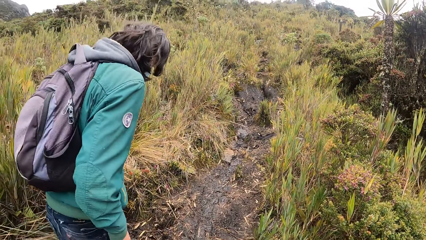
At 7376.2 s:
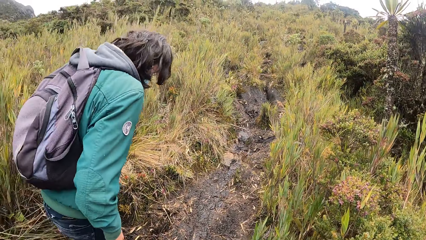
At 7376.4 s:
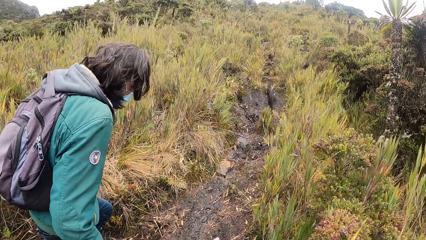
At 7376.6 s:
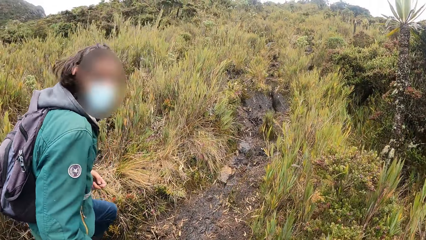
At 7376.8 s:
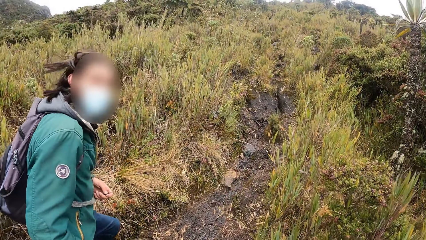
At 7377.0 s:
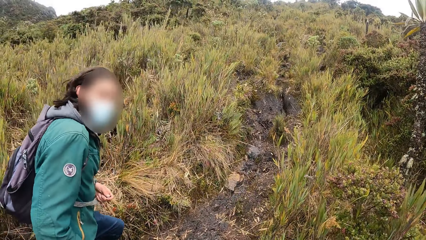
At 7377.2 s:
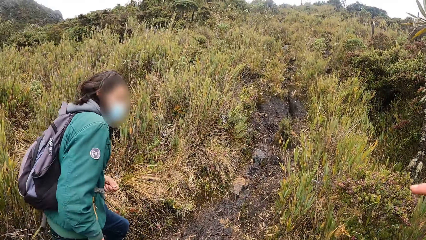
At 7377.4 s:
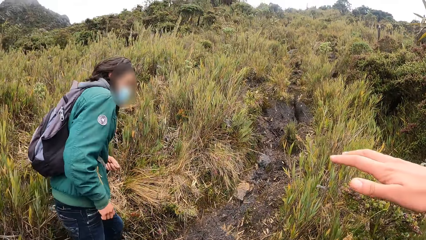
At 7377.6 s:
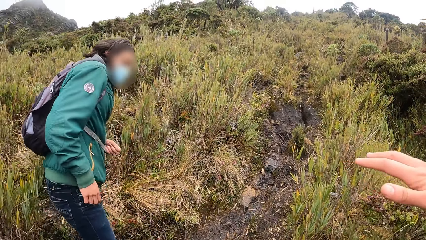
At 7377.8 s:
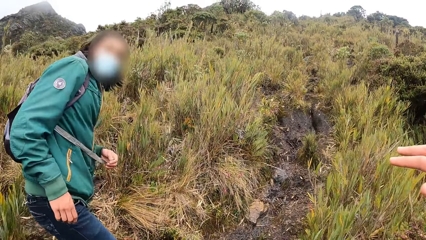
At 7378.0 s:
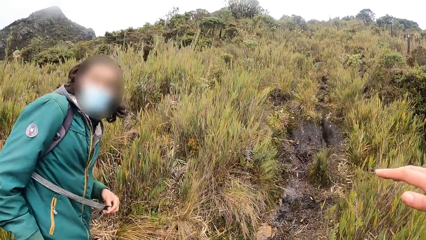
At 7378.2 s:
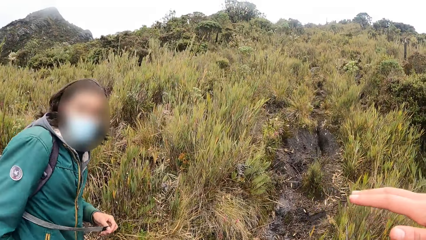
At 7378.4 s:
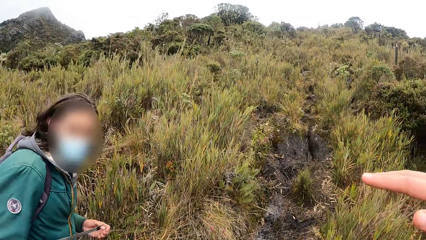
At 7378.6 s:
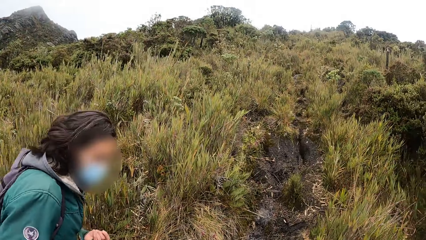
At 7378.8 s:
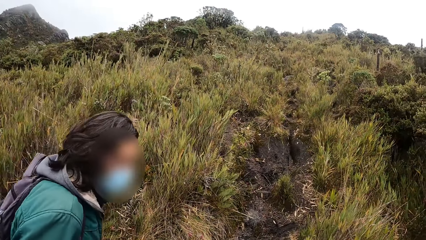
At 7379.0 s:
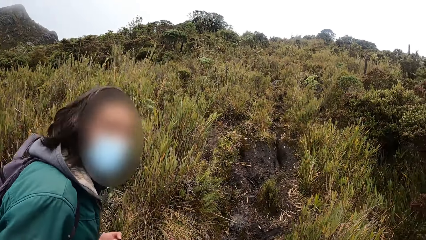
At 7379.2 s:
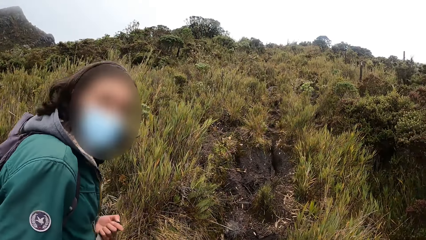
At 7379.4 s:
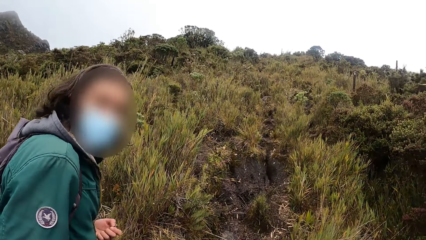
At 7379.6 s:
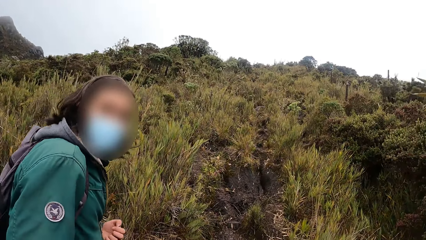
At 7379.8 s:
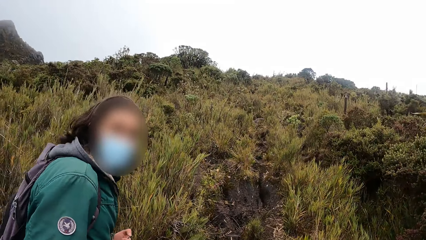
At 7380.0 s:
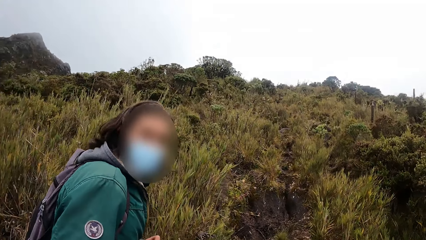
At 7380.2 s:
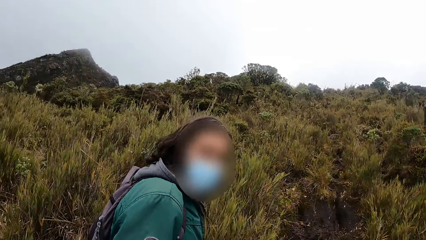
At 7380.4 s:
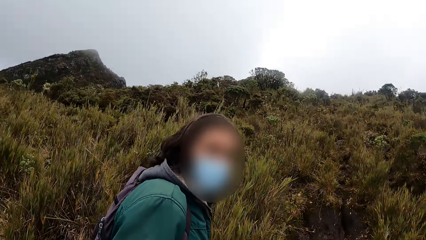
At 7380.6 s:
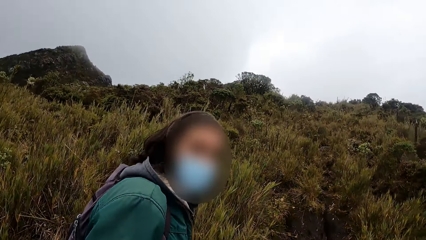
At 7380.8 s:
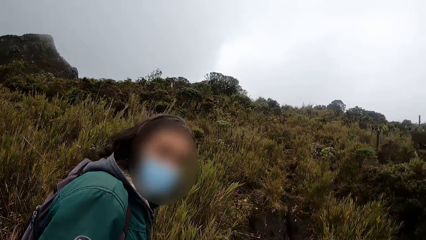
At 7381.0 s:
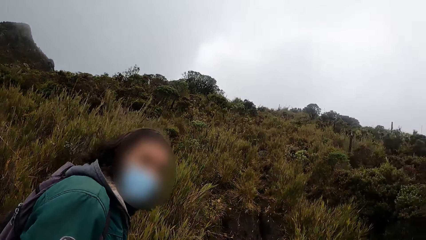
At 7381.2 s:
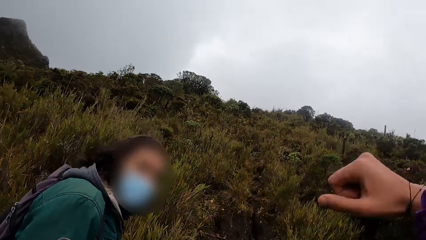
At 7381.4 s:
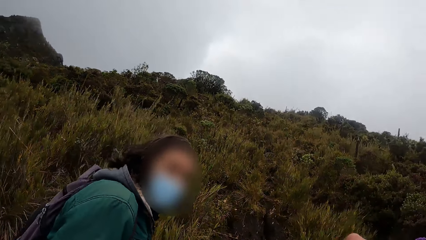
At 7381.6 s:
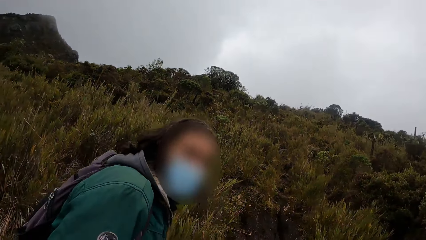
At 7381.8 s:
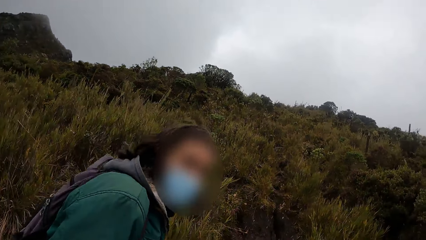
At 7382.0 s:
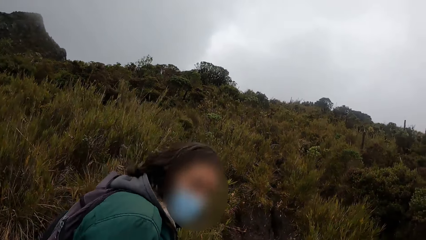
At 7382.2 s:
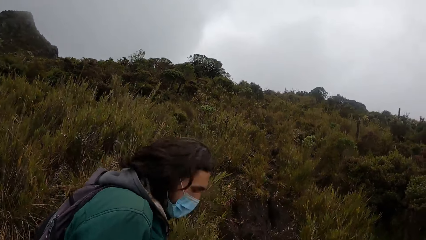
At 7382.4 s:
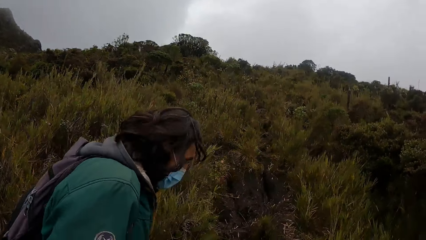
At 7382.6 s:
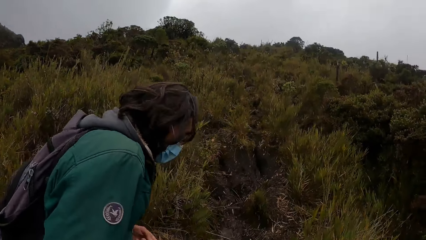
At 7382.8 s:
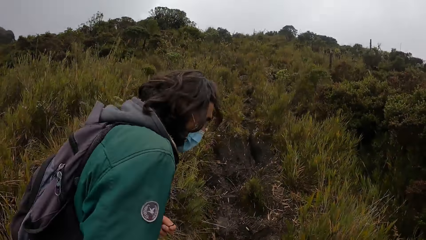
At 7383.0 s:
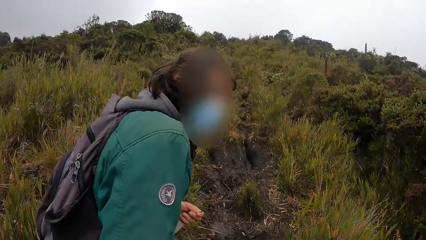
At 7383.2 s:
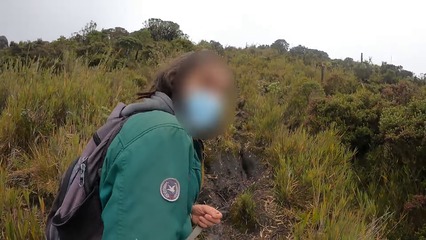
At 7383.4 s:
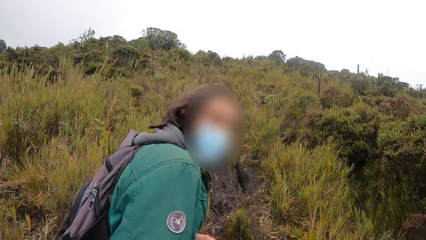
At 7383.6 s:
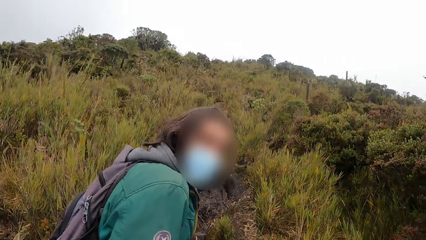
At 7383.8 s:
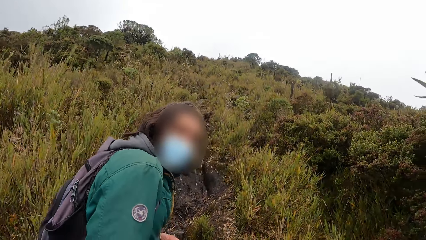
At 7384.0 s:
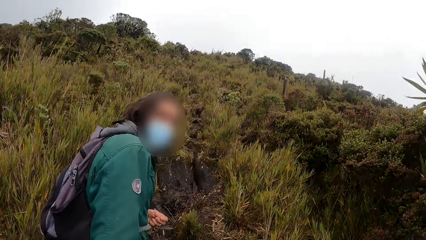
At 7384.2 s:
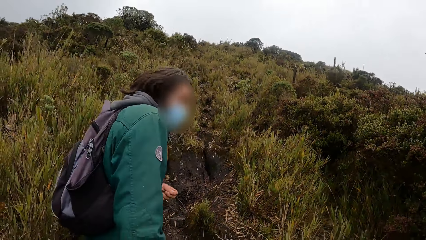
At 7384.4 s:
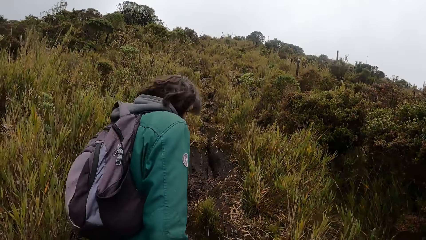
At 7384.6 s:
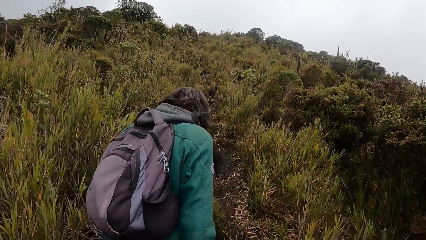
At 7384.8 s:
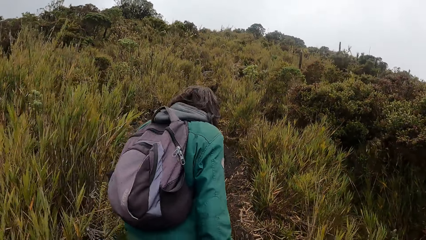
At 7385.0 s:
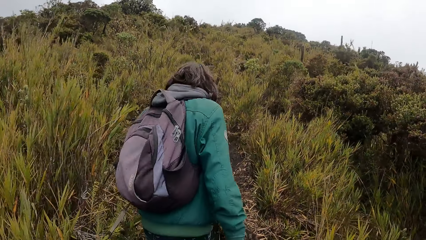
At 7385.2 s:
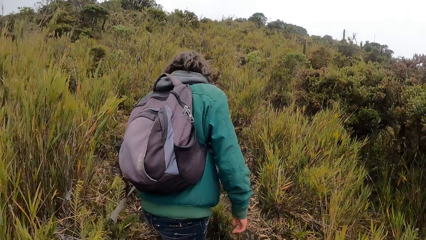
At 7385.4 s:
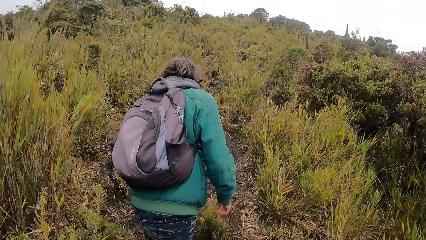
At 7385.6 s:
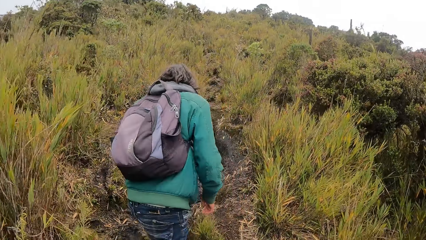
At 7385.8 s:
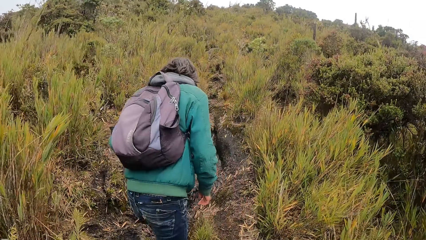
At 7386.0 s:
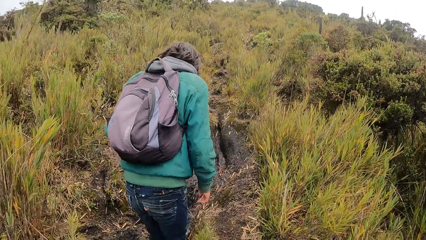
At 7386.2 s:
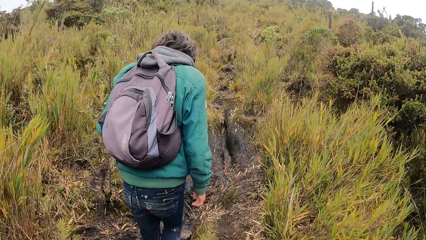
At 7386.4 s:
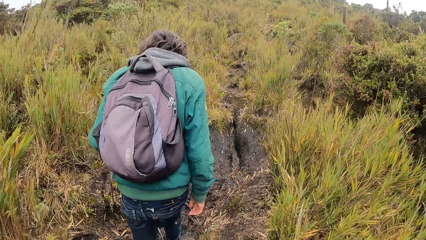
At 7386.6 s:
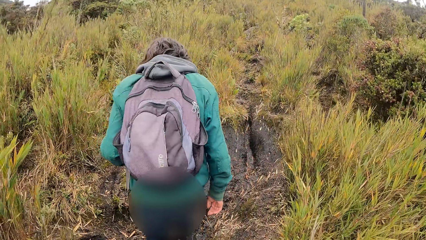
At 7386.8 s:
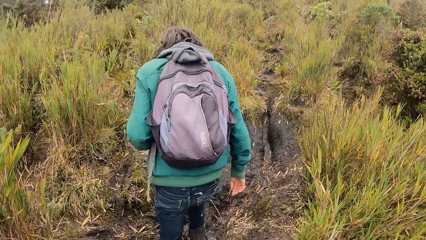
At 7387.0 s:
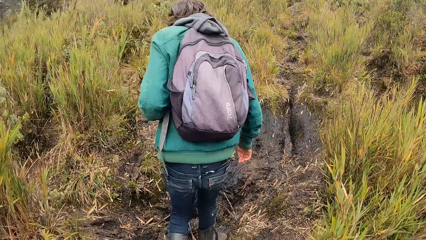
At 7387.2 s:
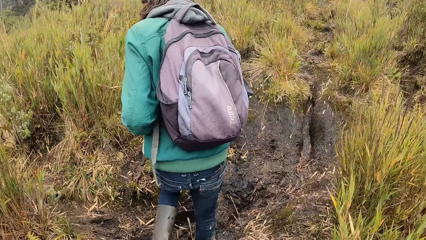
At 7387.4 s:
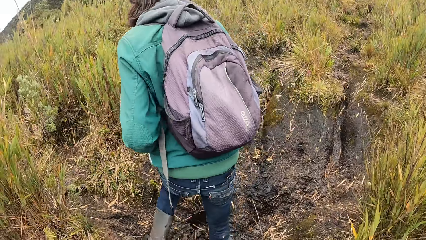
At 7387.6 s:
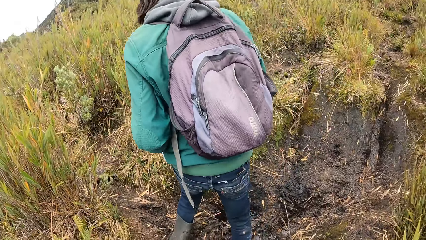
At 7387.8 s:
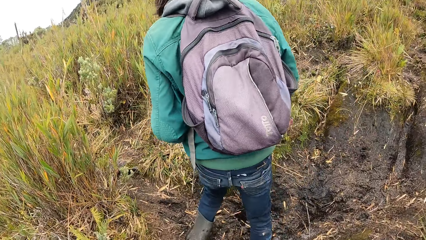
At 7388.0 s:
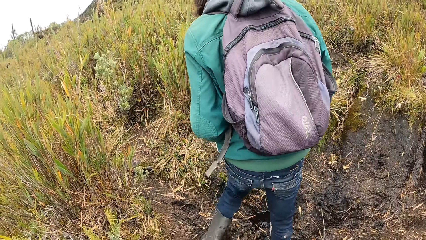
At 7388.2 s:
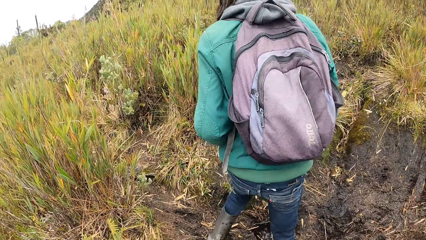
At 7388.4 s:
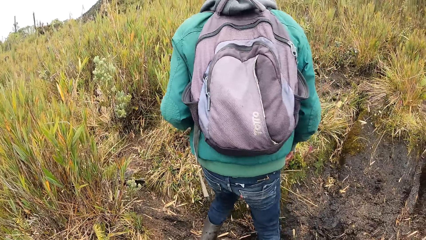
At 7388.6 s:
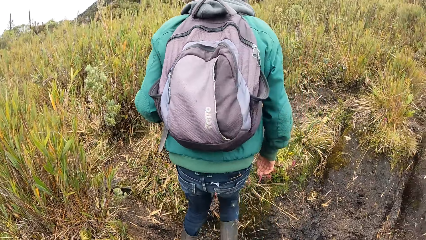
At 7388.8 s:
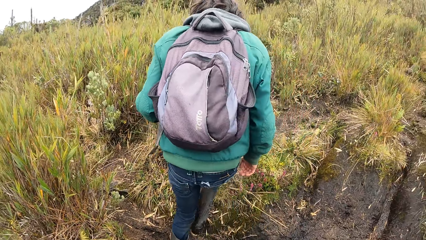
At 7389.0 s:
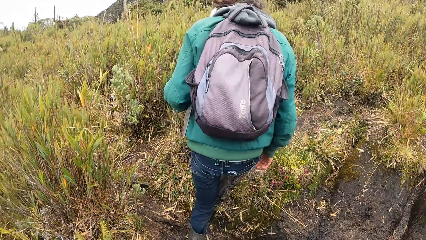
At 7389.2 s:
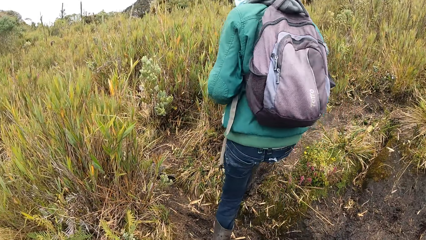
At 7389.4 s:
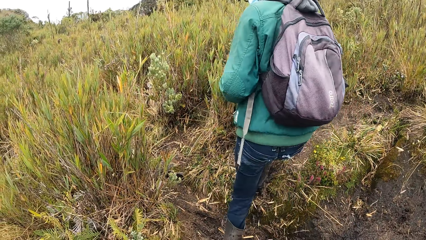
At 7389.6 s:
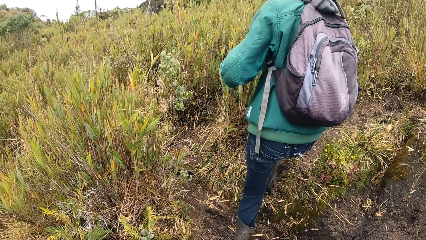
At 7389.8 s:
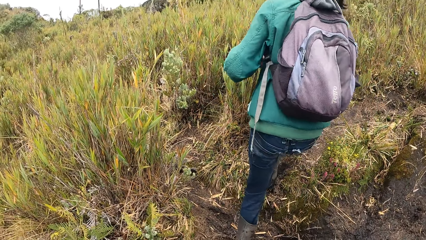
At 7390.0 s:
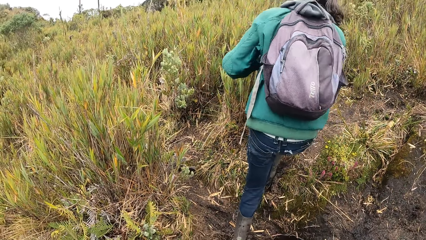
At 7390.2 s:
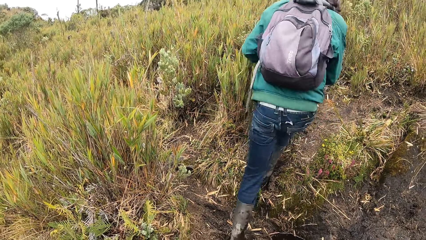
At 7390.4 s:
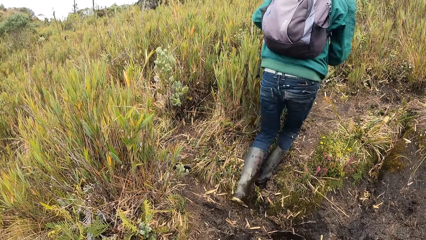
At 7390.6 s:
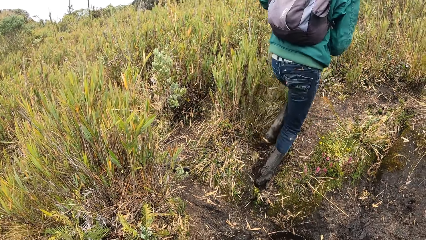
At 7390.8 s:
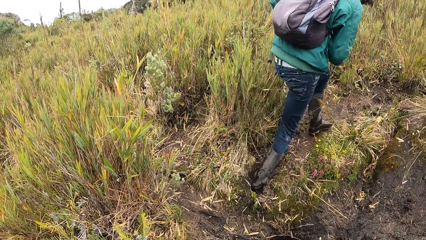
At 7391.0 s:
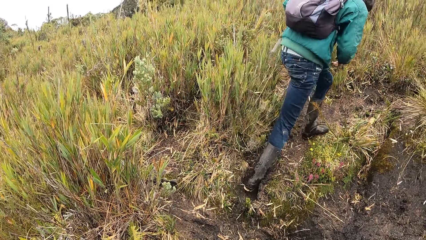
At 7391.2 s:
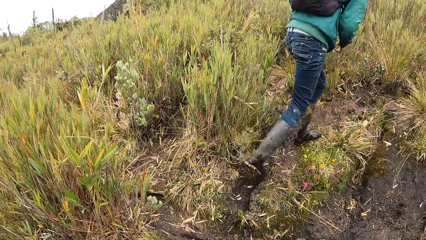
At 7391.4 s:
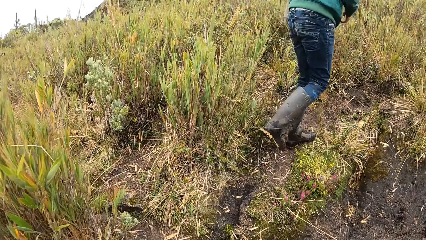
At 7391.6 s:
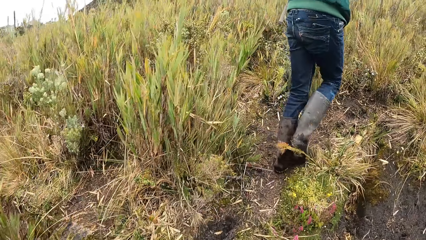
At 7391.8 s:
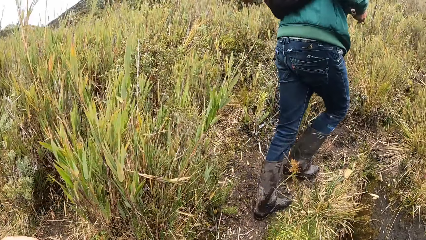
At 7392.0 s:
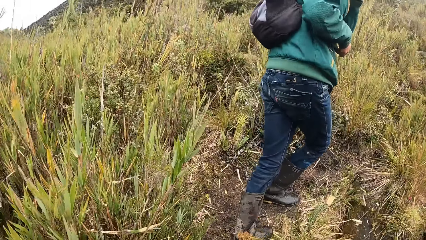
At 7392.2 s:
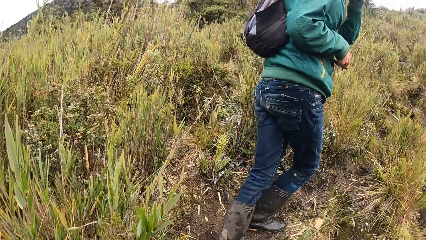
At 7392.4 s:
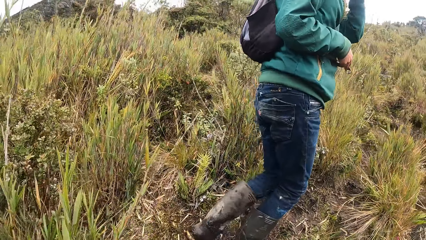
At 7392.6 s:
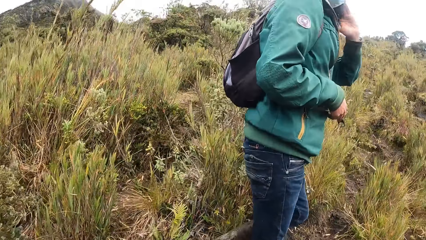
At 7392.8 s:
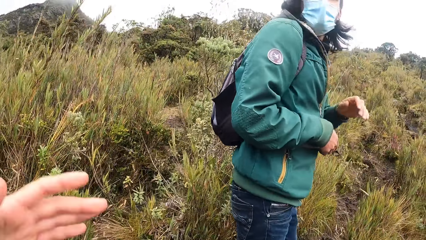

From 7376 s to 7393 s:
The camera wearer stretches his hand. The man walks in the field.
